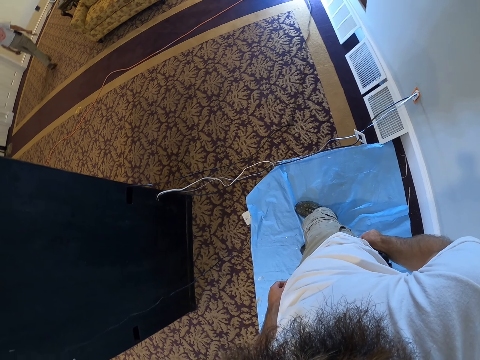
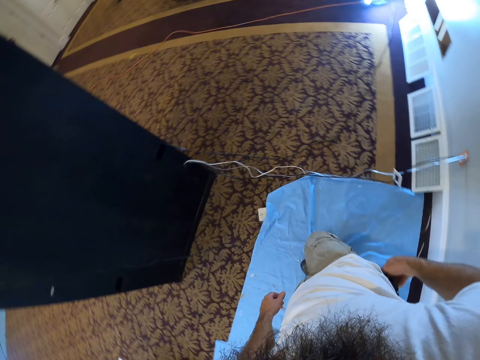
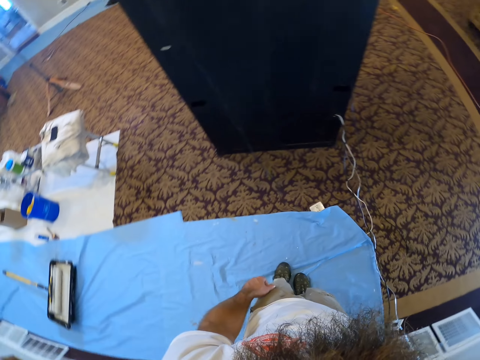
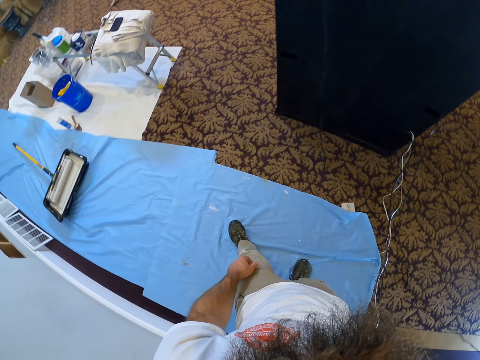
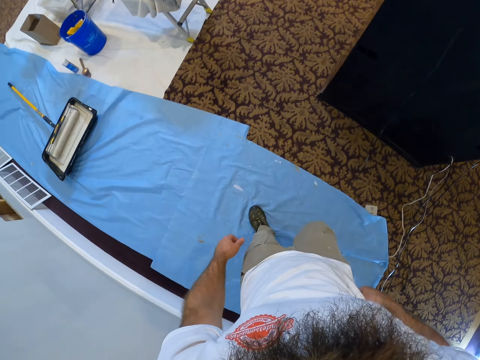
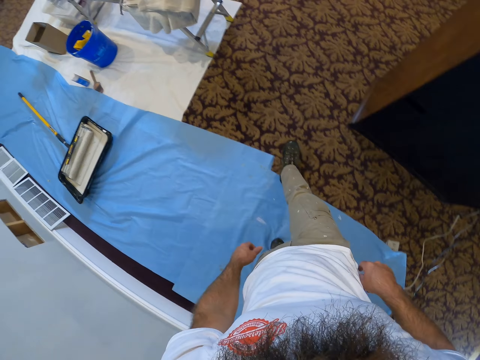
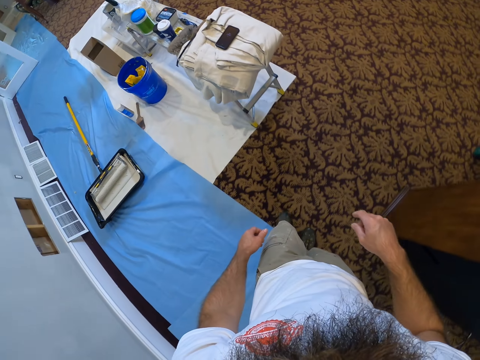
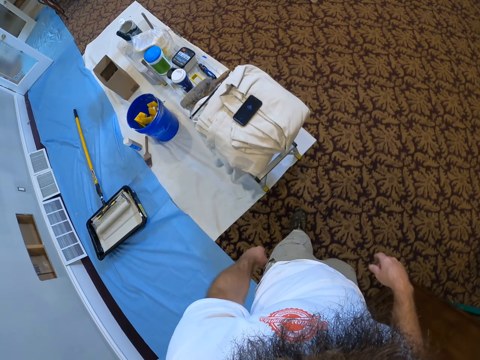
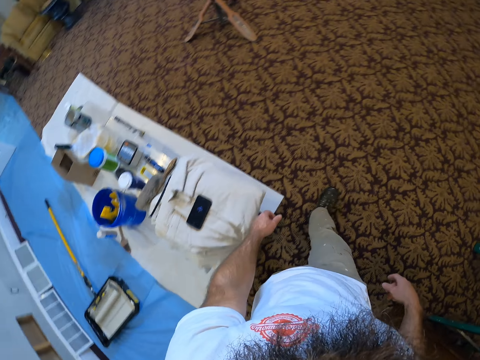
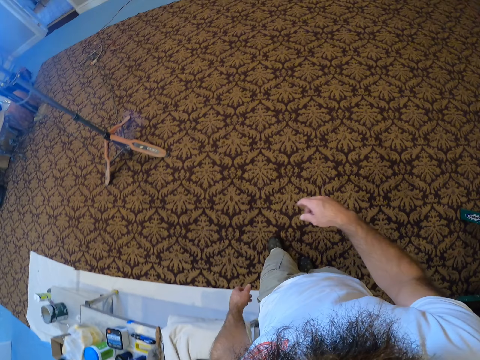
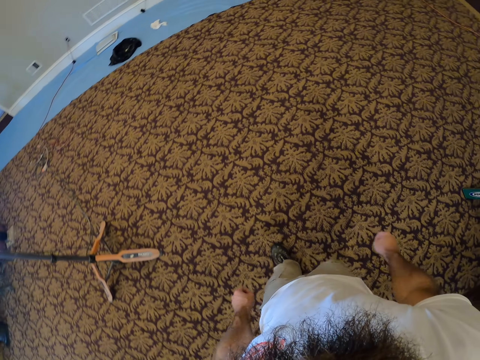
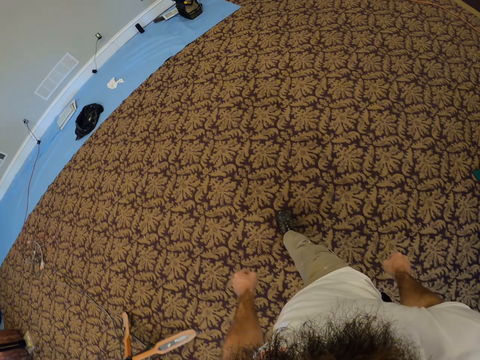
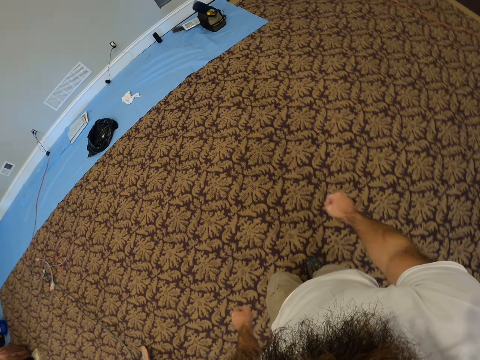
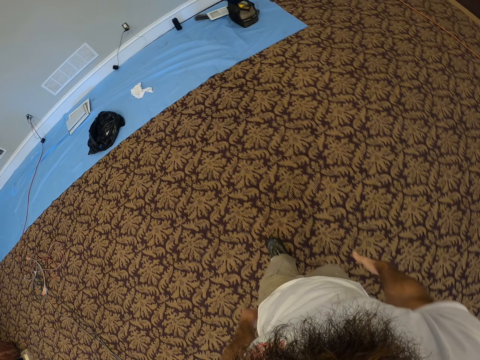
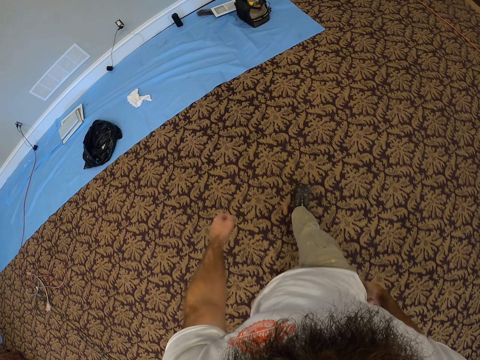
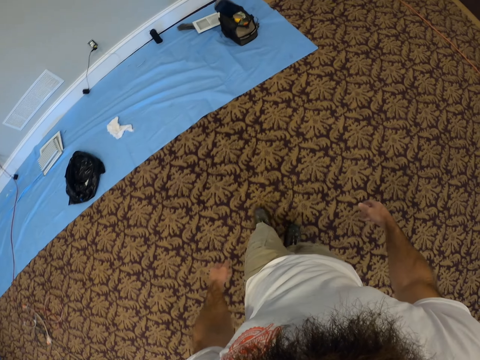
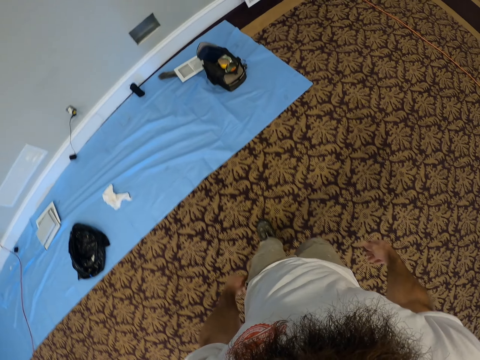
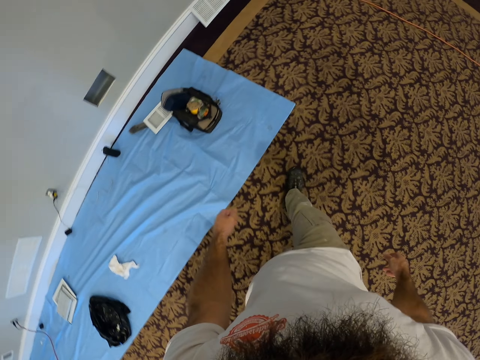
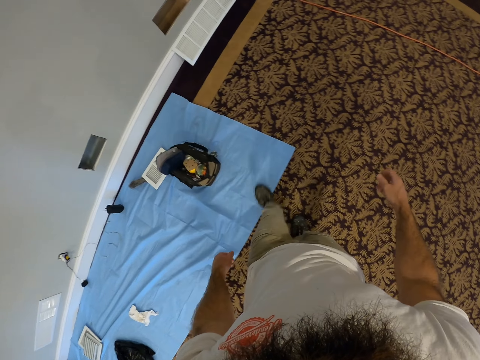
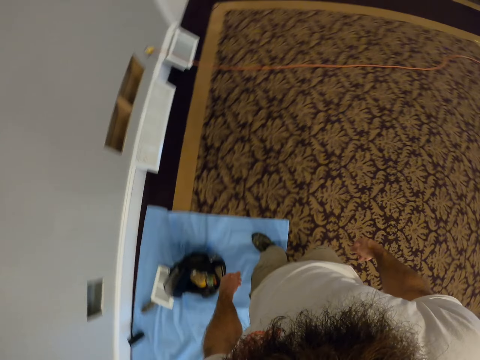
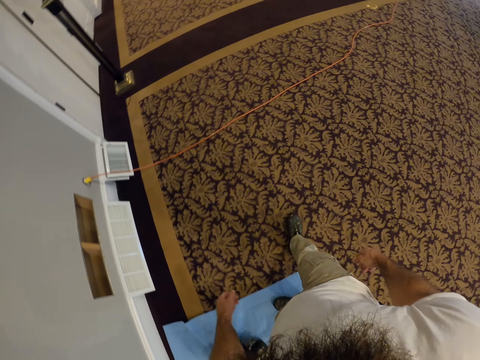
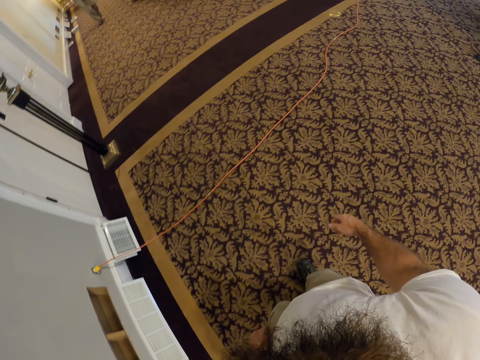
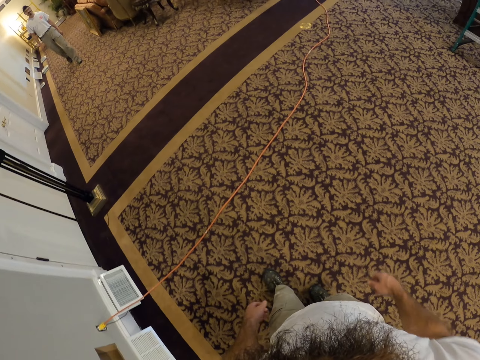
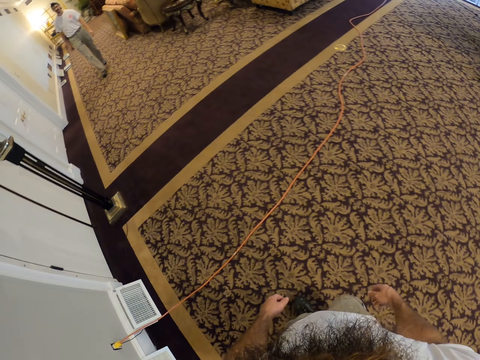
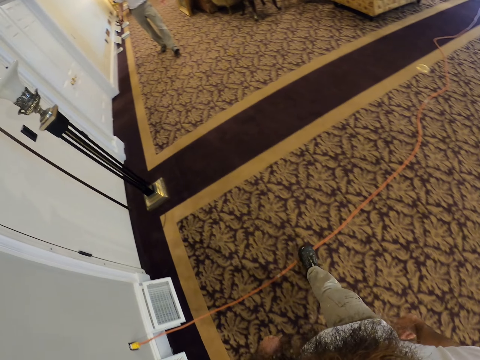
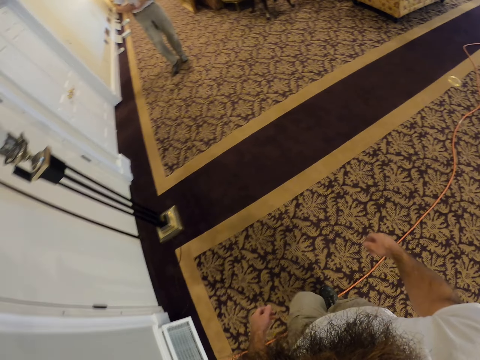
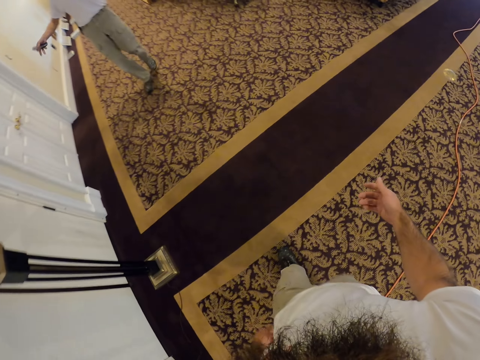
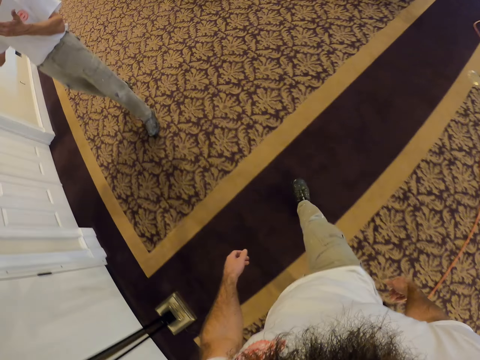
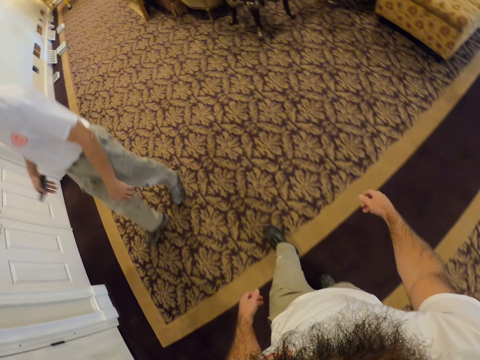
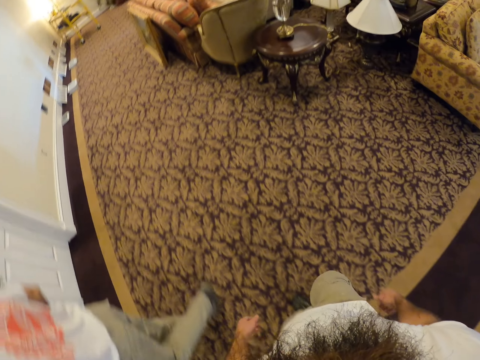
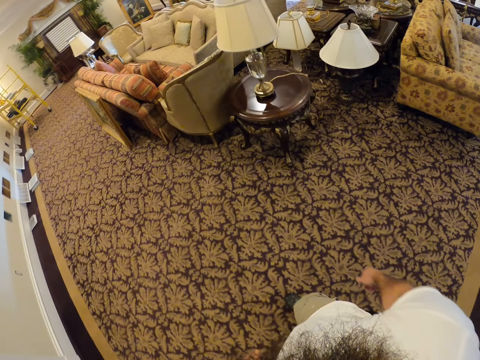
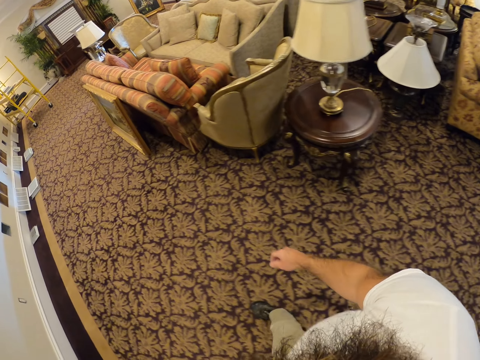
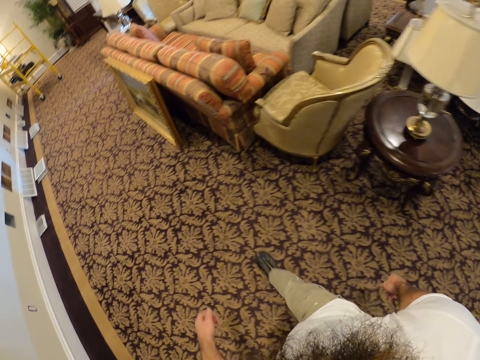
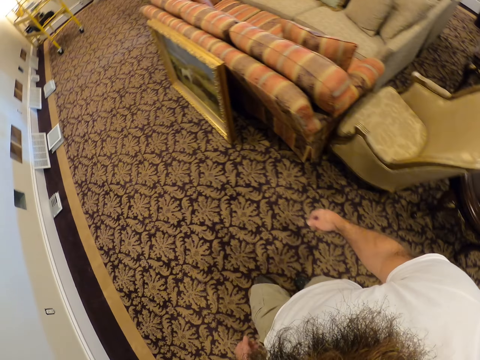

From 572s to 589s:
The camera wearer moves towards the room. They walk towards a door. A man interacts with the camera wearer.

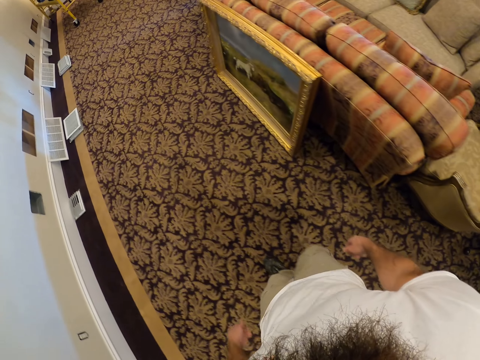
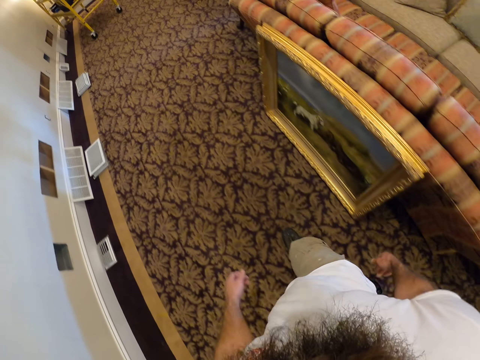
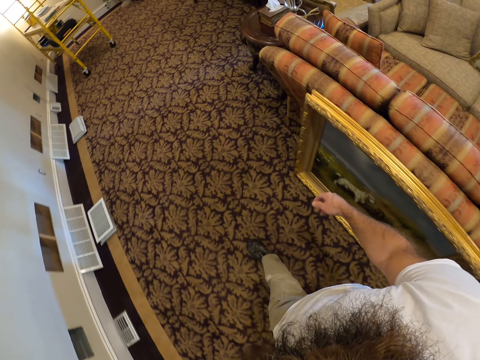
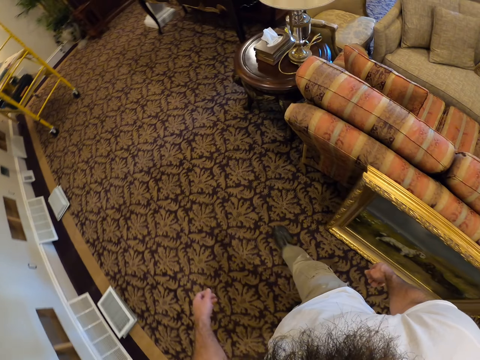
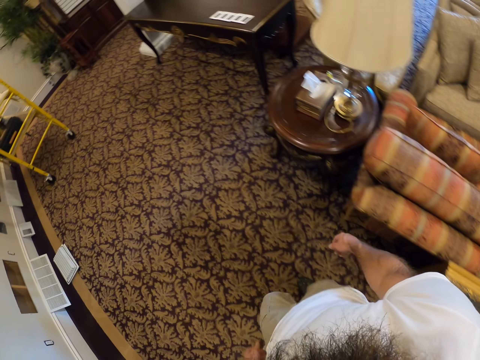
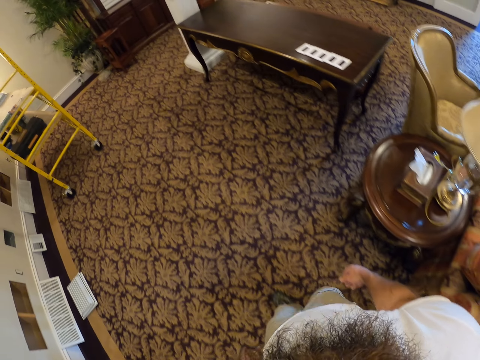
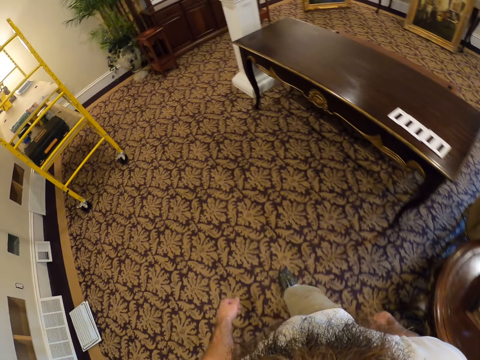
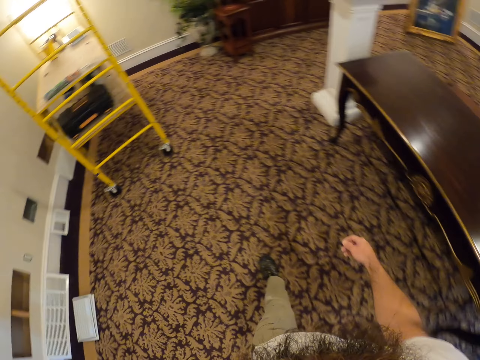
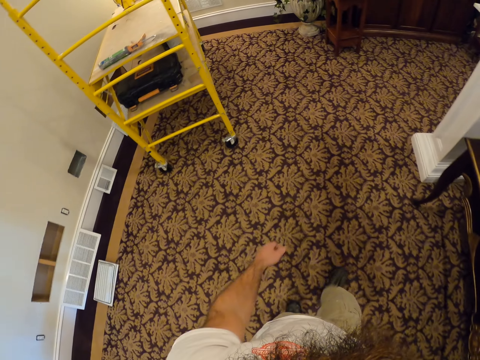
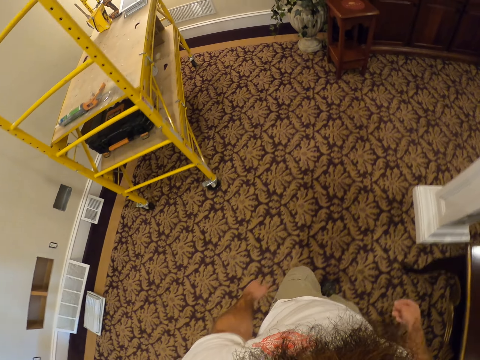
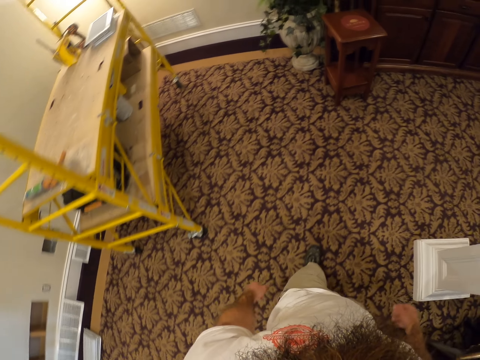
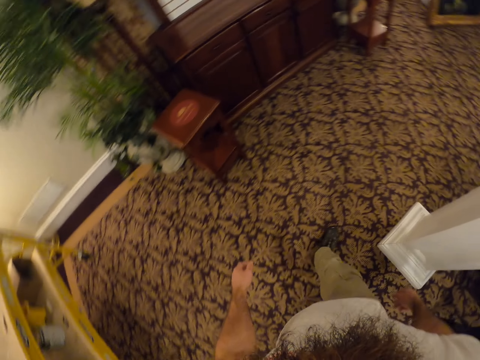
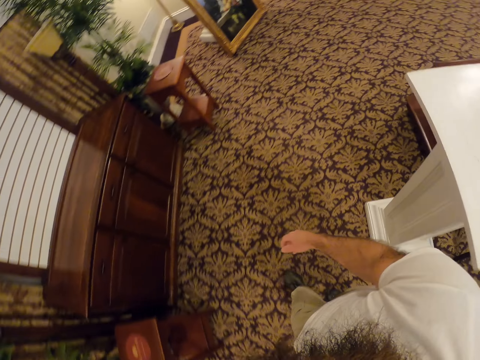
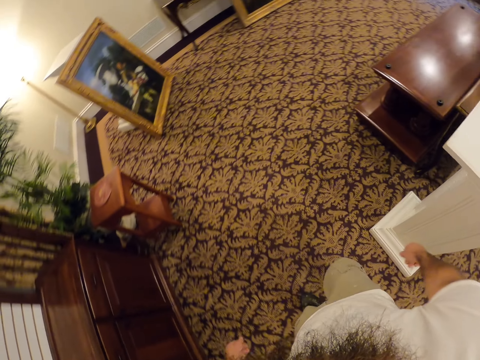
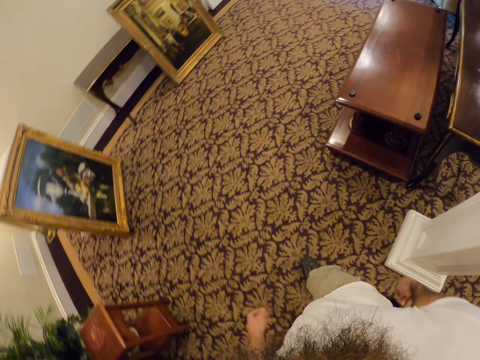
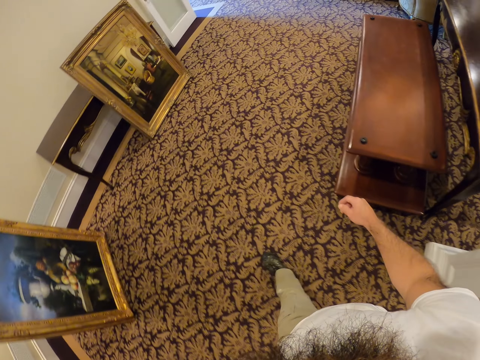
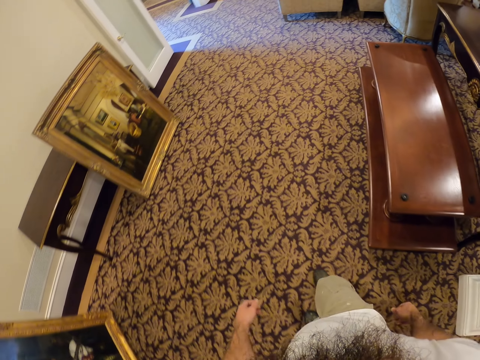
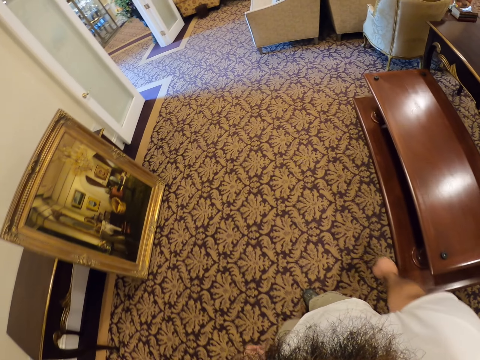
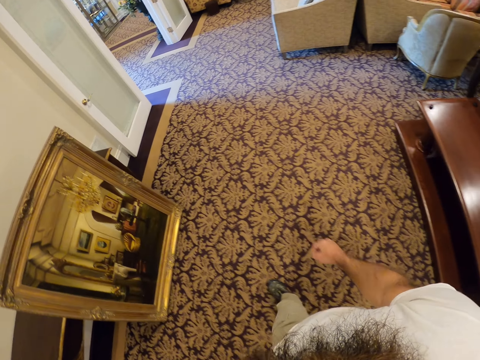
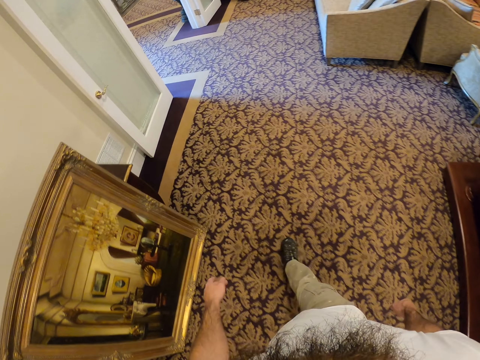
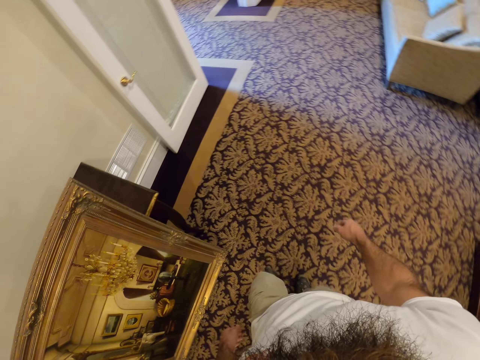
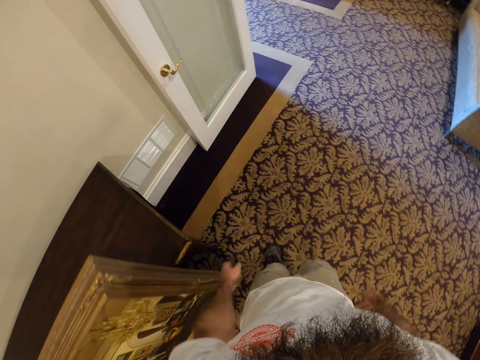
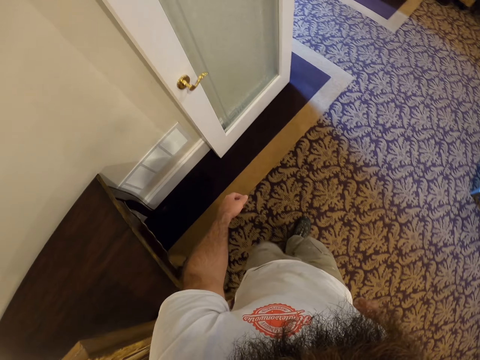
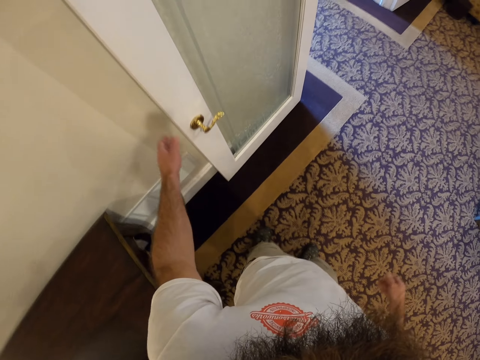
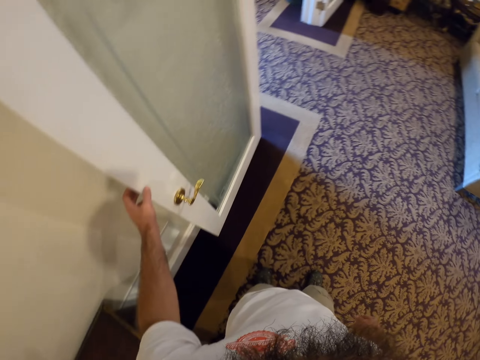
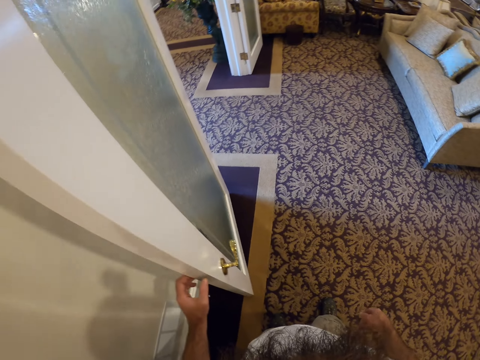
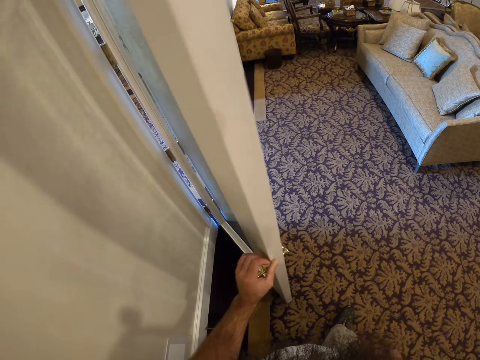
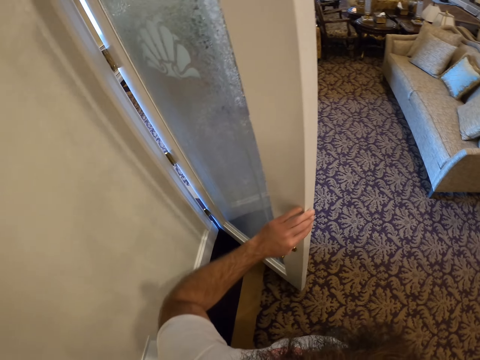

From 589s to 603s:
The camera wearer closes the door with his left hand.
